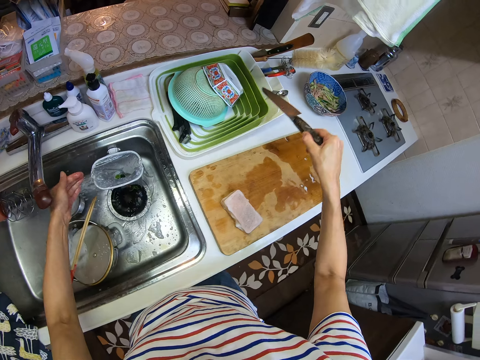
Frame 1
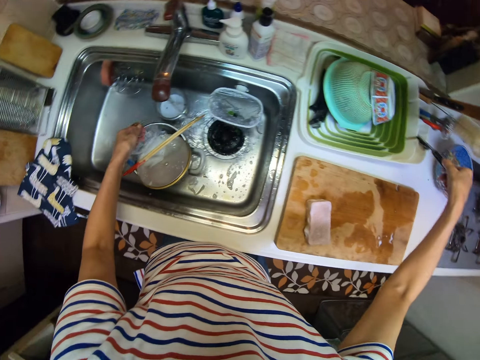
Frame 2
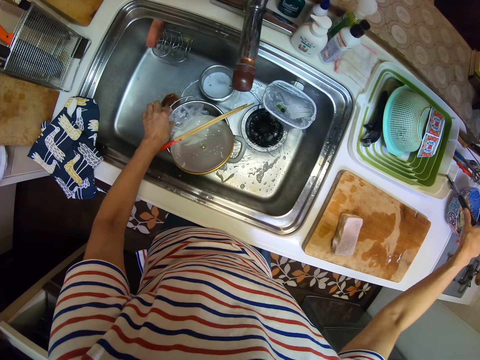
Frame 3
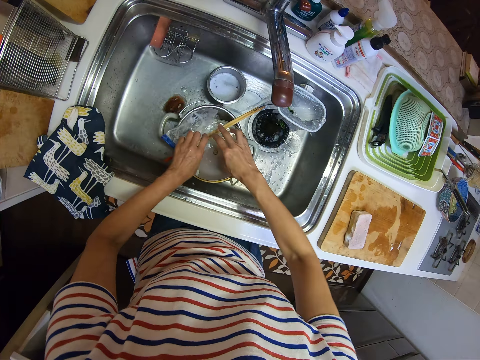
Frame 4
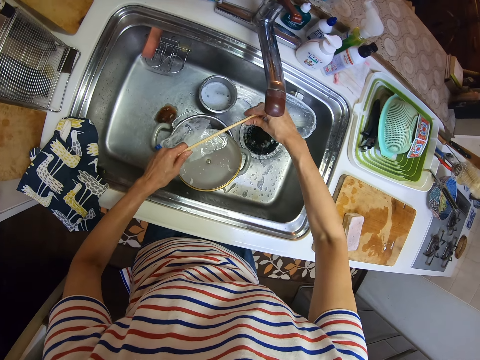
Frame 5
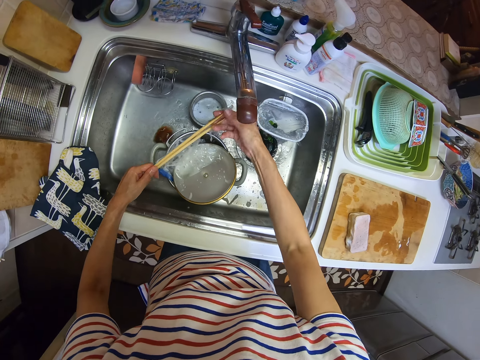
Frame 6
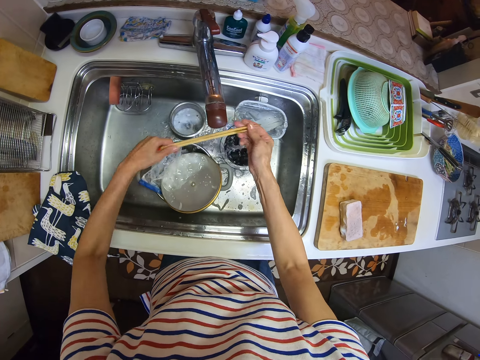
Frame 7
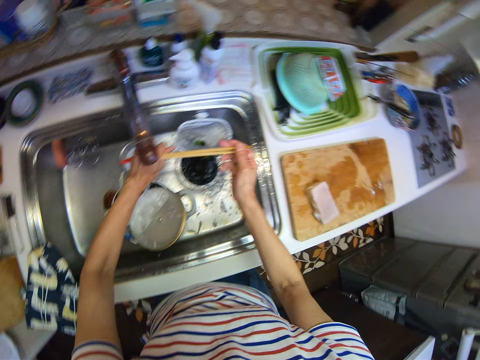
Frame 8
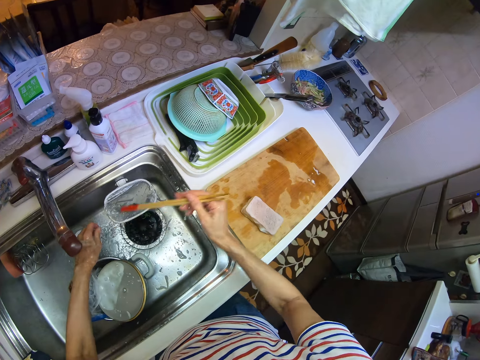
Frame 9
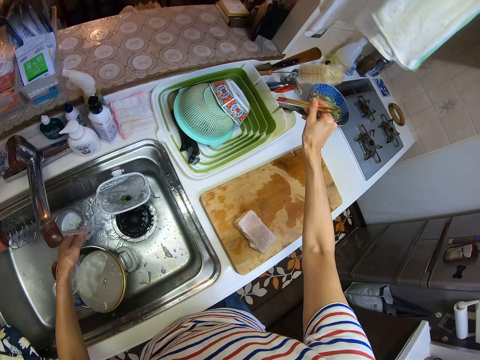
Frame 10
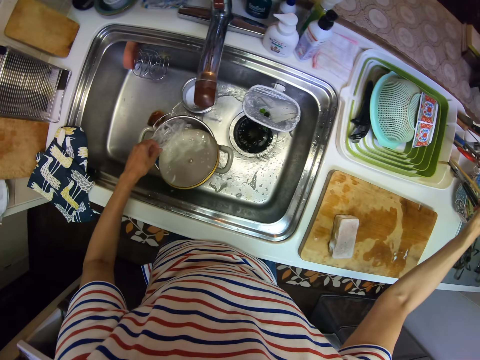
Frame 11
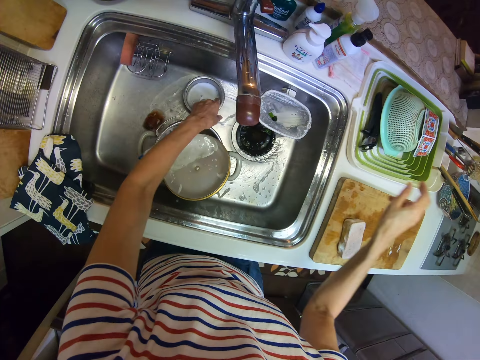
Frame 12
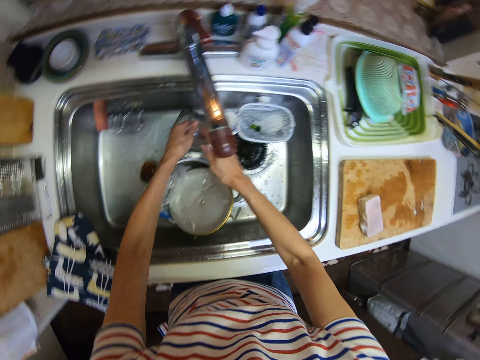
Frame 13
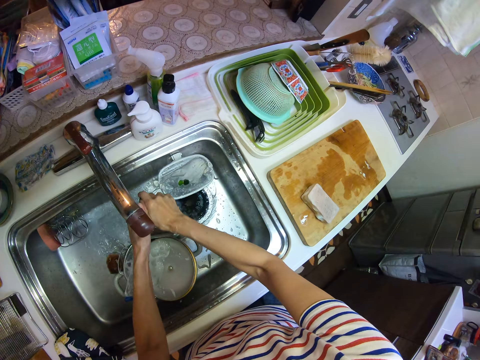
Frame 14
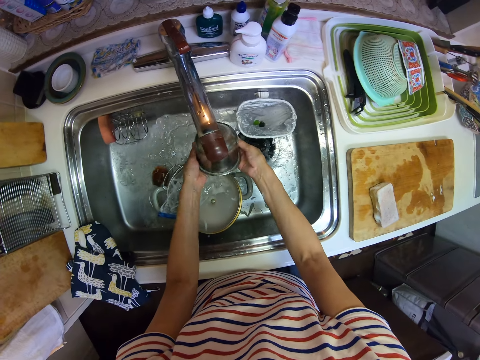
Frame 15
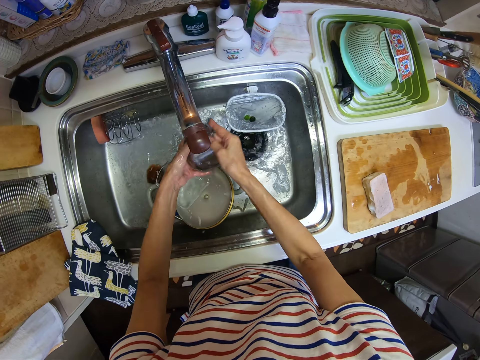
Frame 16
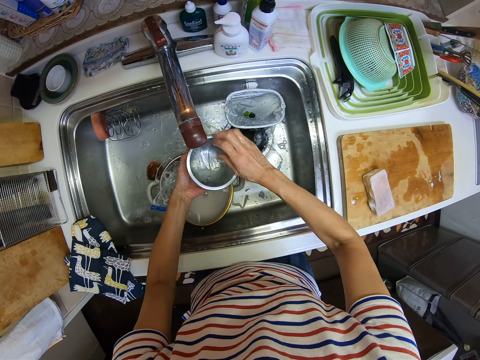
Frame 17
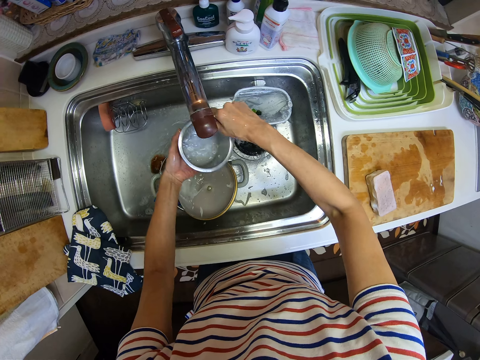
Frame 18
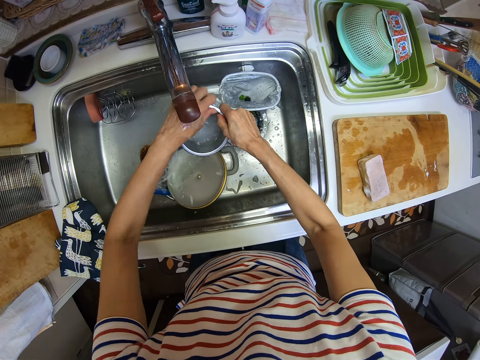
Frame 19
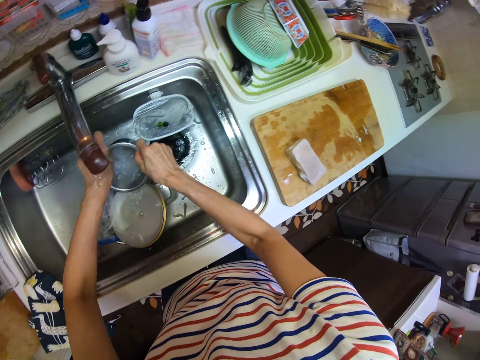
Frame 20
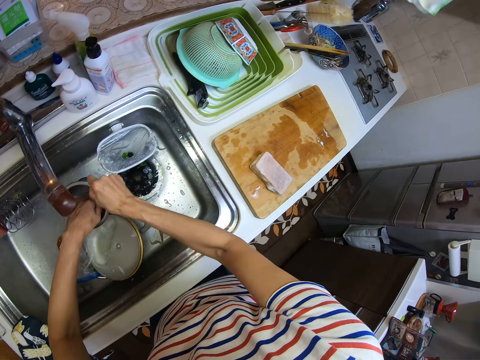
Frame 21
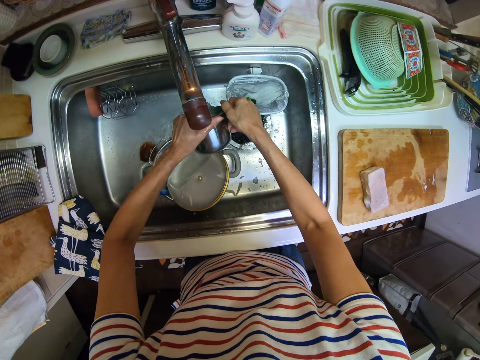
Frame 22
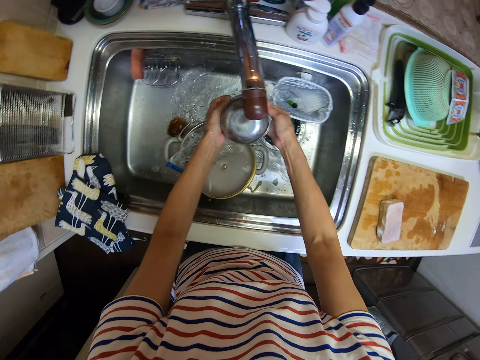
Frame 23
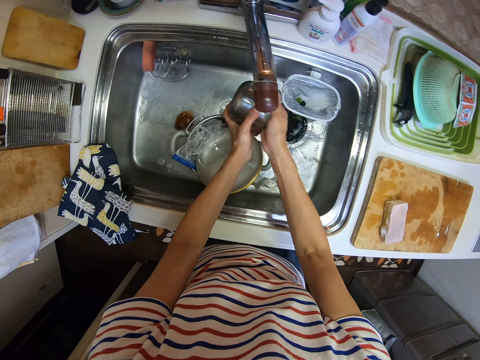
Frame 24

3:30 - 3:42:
The camera wearer holds the knife with the other hand. She drops the knife in the plate rack on the cabinet. She picks the chopsticks in the sink. She rinses the chopsticks in the sink. She drops the chopsticks in the plate rack on the cabinet. She picks a bowl in the sink with her left hand. She rinses the bowl in the sink.

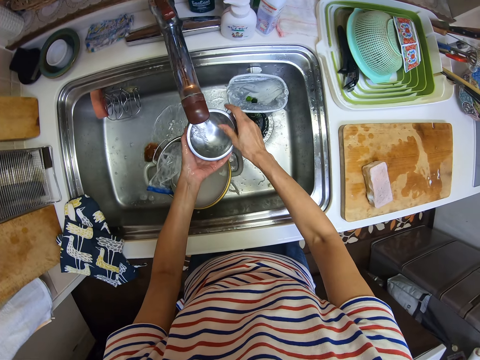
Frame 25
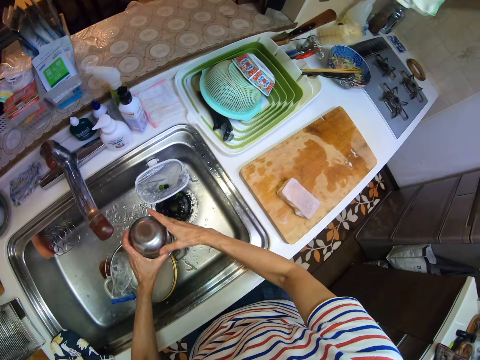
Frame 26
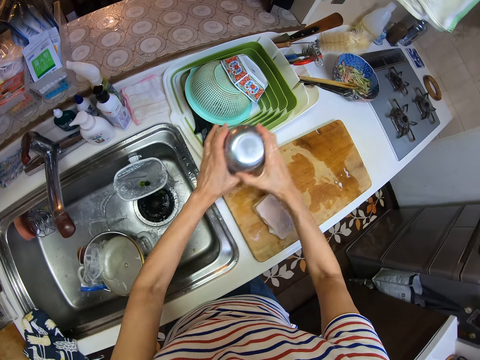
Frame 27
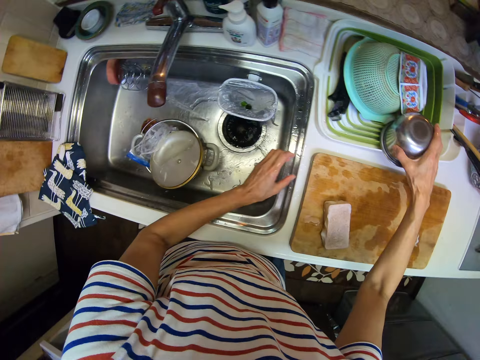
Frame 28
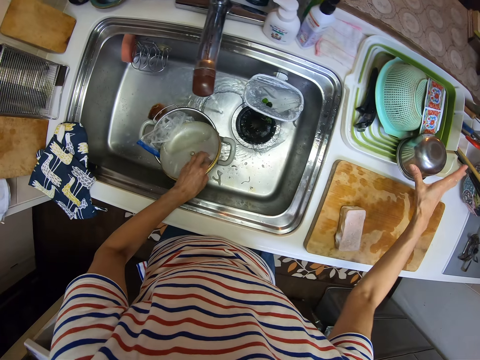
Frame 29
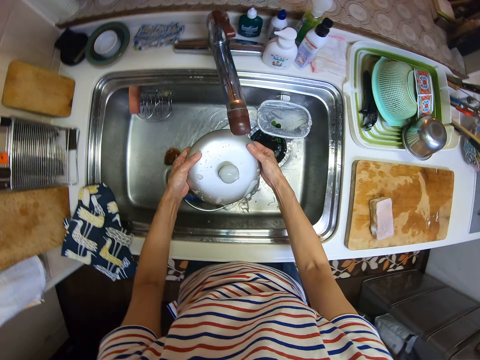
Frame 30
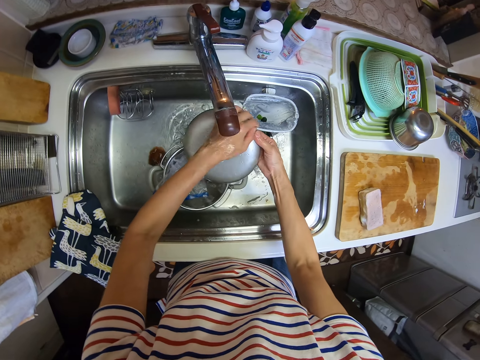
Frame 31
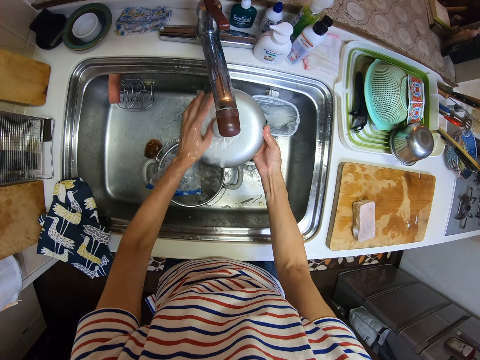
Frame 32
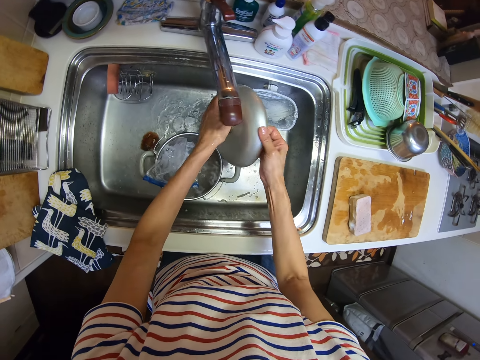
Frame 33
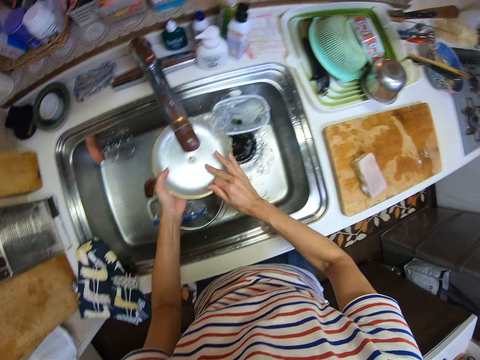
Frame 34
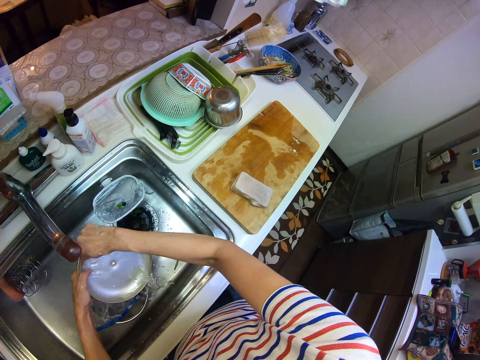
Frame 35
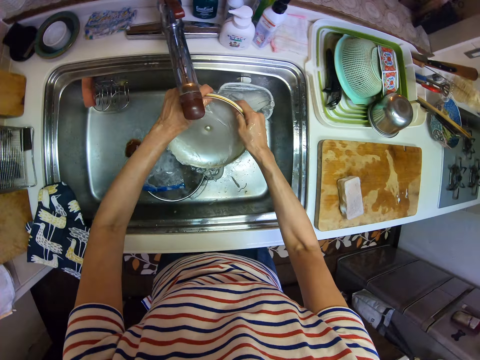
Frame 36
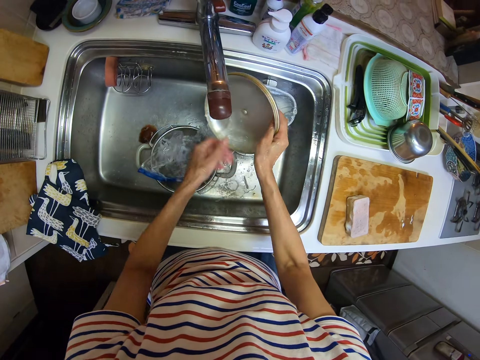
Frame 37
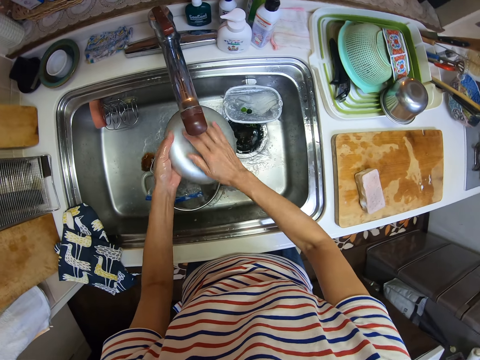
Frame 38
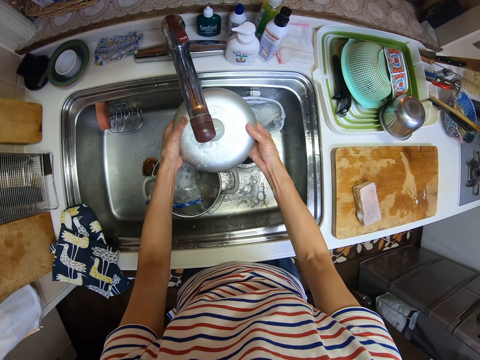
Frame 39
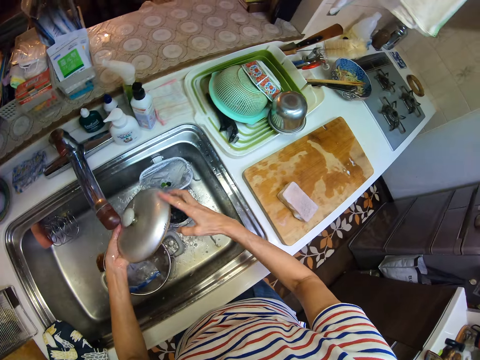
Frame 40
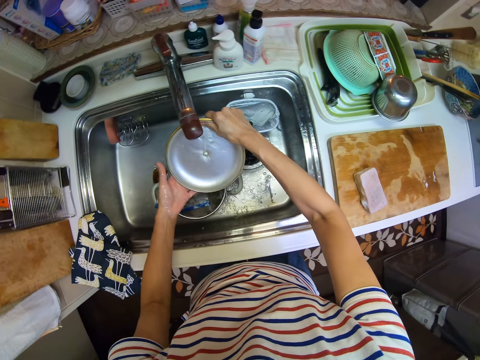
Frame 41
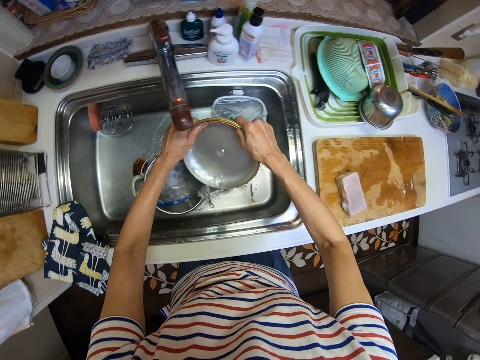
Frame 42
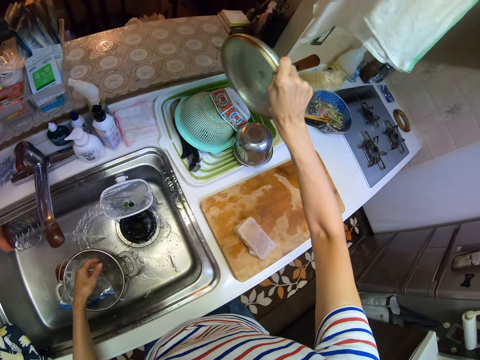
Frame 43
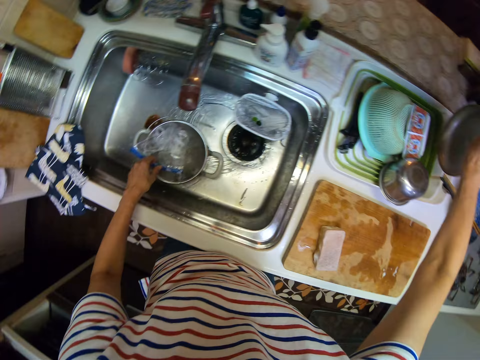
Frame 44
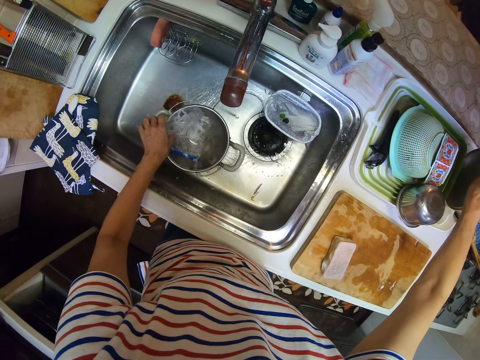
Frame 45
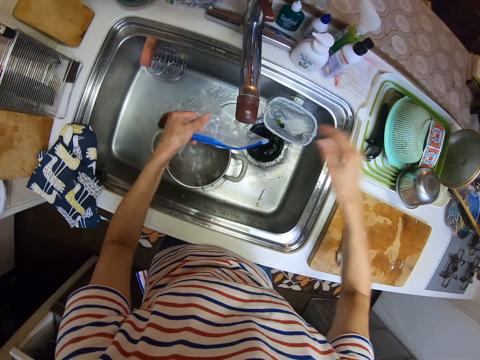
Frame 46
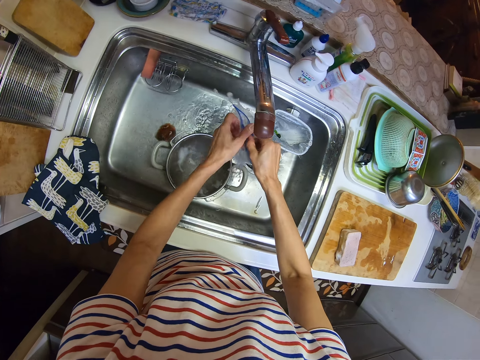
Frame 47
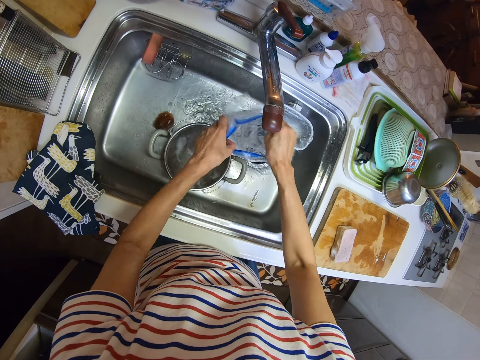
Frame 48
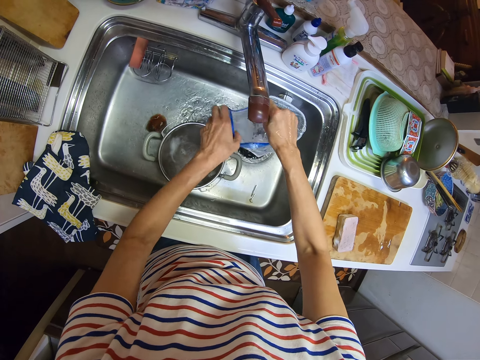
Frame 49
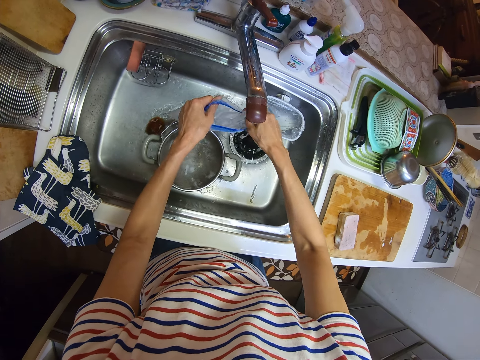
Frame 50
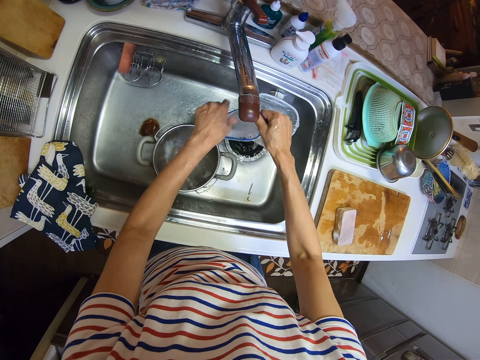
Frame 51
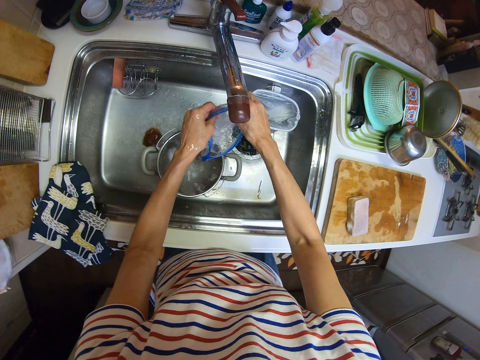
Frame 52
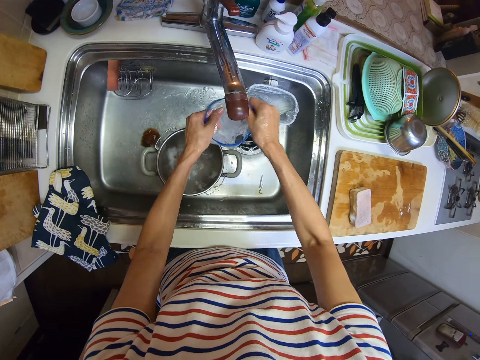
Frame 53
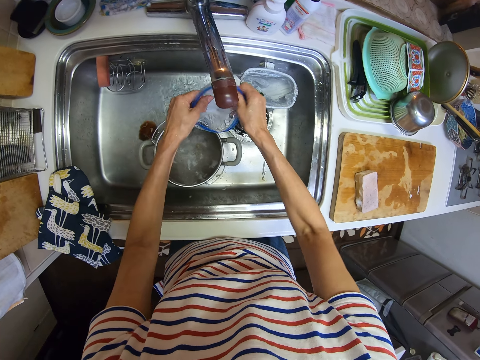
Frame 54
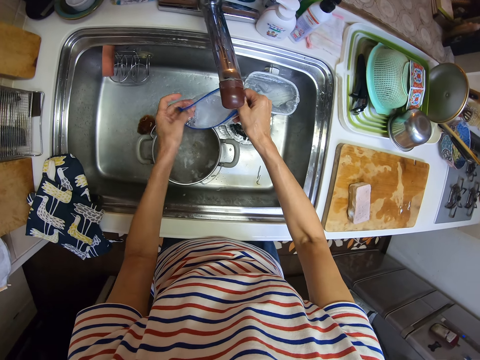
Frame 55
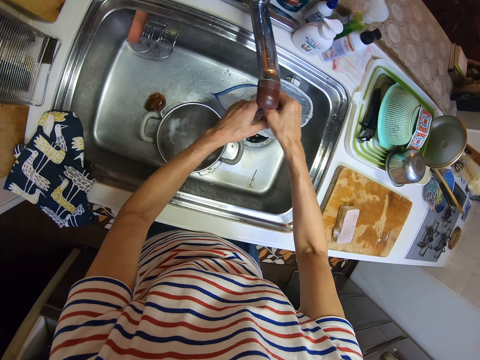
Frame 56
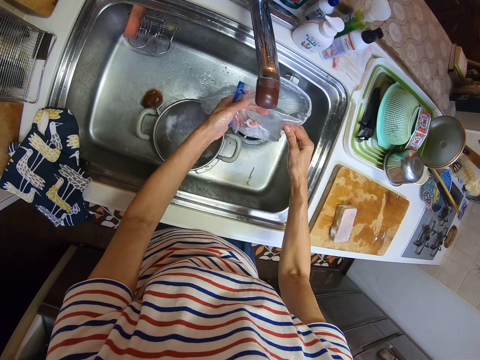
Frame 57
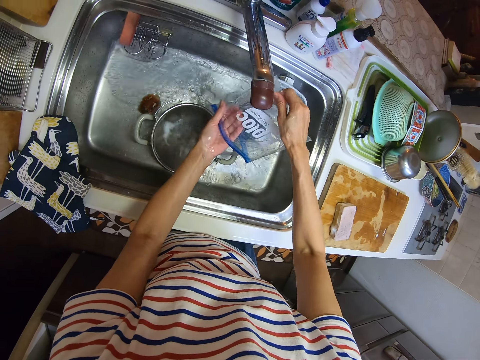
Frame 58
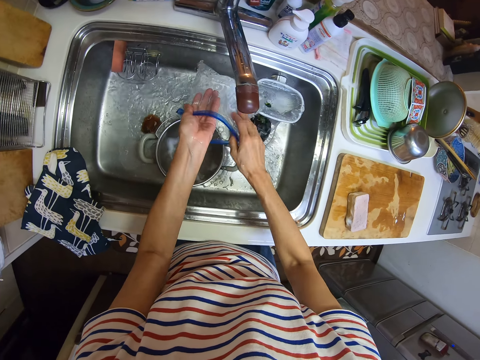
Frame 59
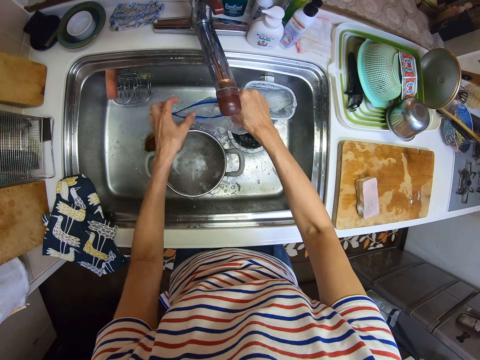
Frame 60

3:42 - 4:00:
The camera wearer drops the bowl in the plate rack on the cabinet. She picks the lid in the sieve with her left hand. She rinses the lid of the pot. She drops the lid of the pot in the rack on the cabinet. She picks the nylon in the pot in the sink with her left hand. She rinses the nylon in the sink.
